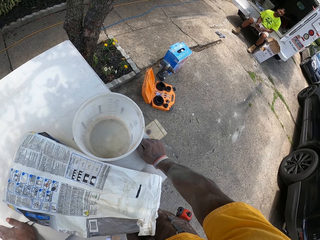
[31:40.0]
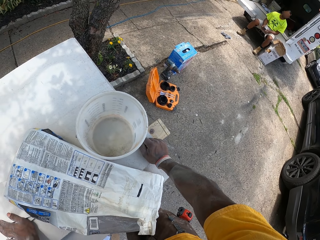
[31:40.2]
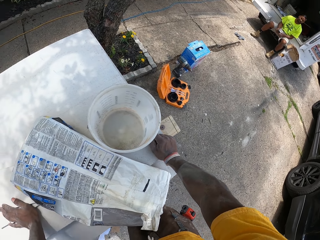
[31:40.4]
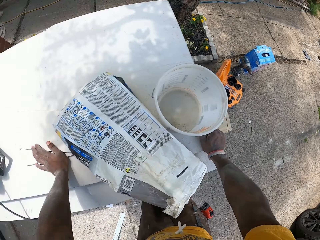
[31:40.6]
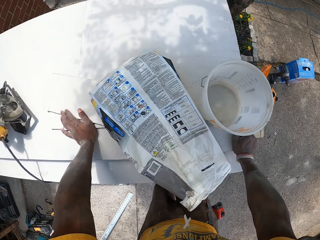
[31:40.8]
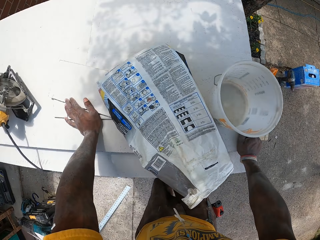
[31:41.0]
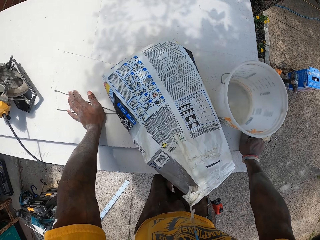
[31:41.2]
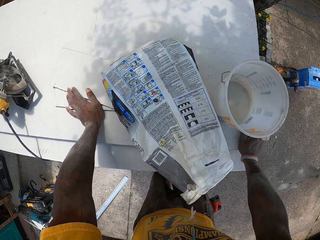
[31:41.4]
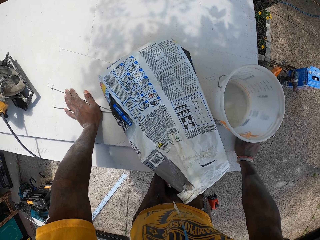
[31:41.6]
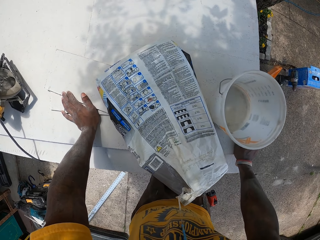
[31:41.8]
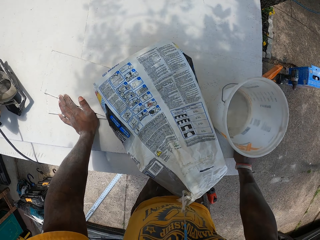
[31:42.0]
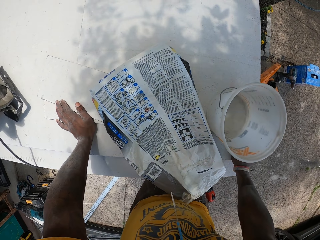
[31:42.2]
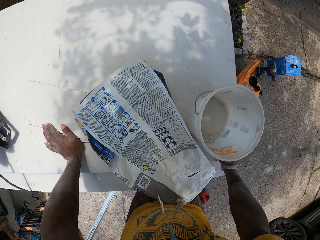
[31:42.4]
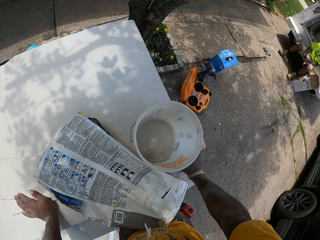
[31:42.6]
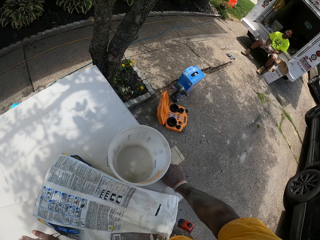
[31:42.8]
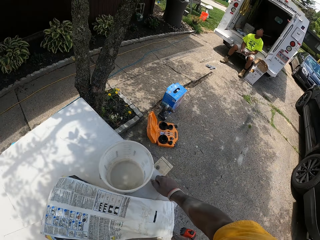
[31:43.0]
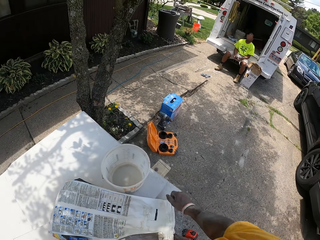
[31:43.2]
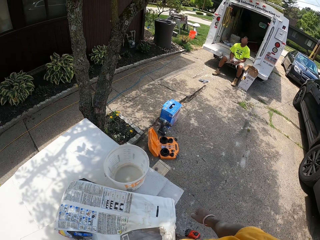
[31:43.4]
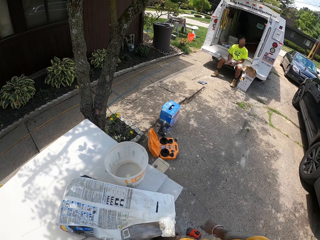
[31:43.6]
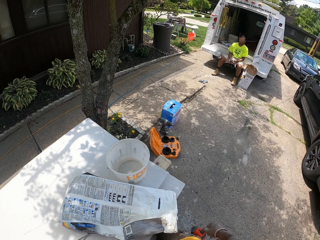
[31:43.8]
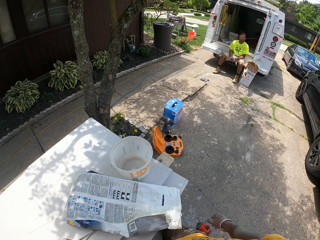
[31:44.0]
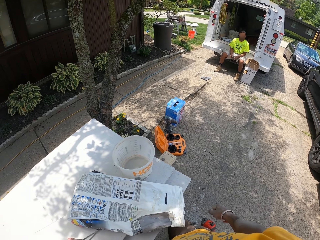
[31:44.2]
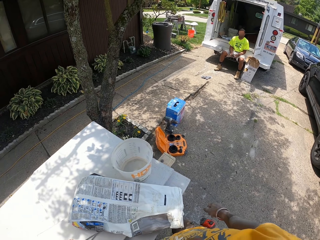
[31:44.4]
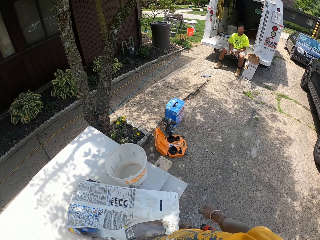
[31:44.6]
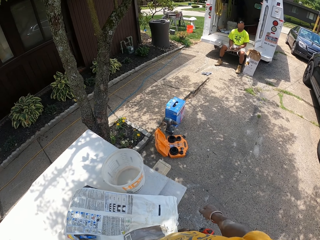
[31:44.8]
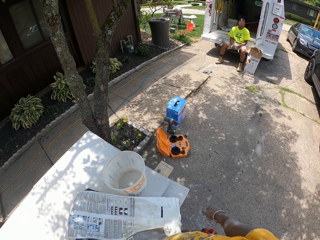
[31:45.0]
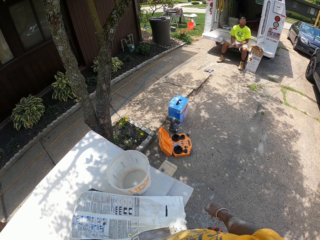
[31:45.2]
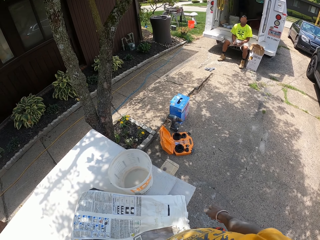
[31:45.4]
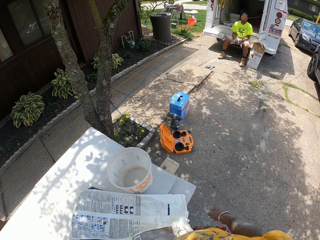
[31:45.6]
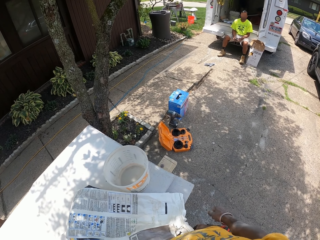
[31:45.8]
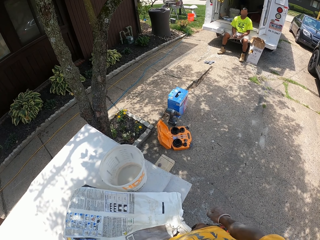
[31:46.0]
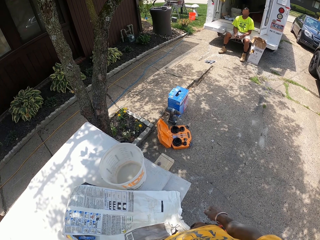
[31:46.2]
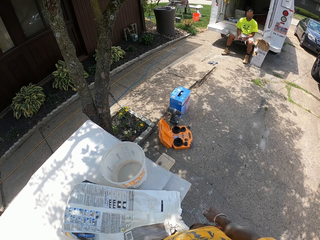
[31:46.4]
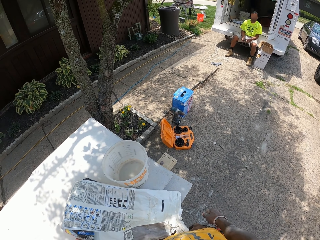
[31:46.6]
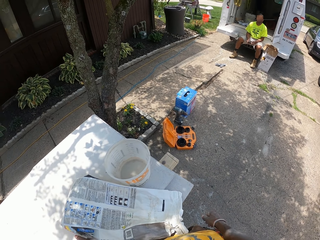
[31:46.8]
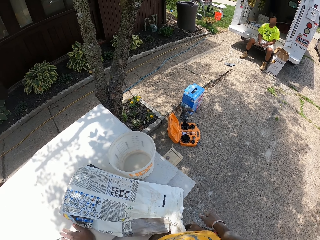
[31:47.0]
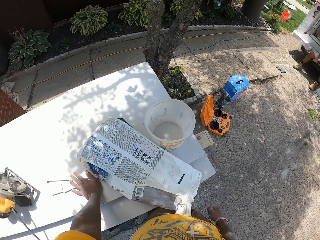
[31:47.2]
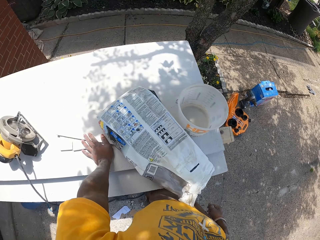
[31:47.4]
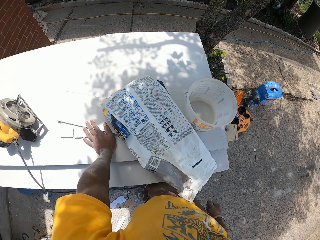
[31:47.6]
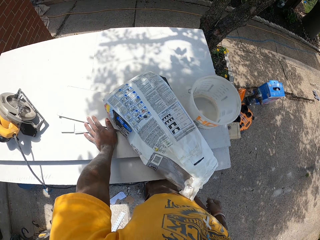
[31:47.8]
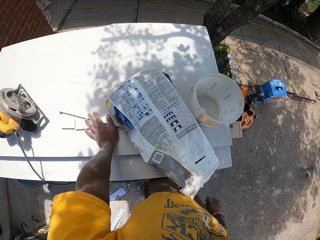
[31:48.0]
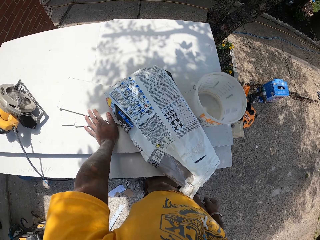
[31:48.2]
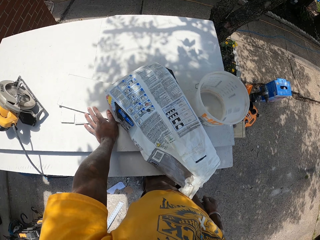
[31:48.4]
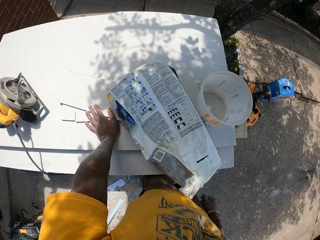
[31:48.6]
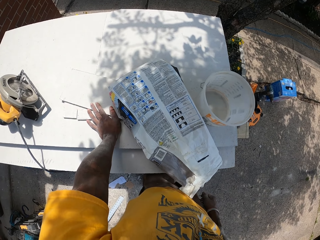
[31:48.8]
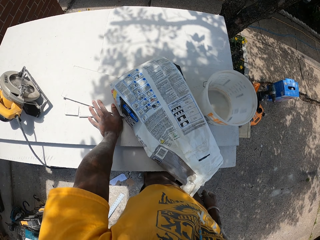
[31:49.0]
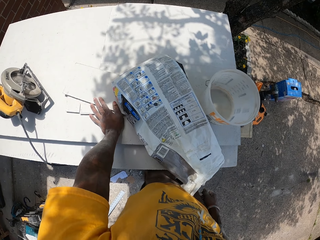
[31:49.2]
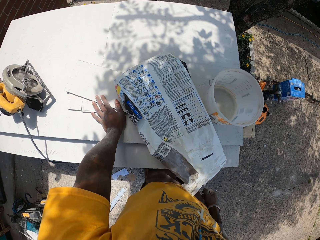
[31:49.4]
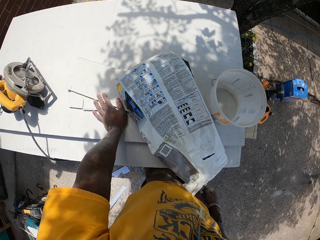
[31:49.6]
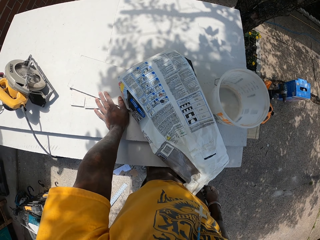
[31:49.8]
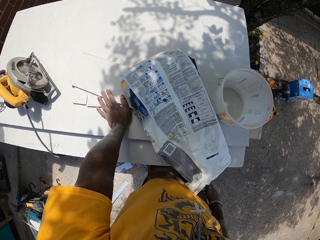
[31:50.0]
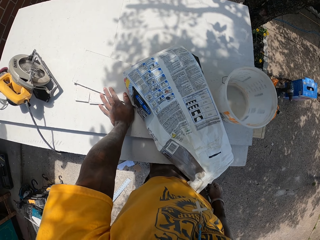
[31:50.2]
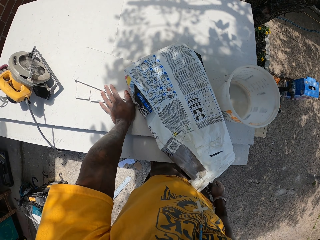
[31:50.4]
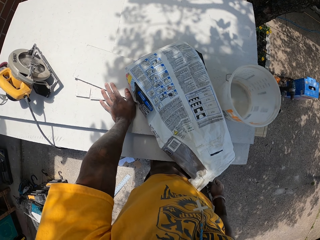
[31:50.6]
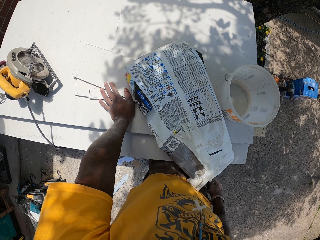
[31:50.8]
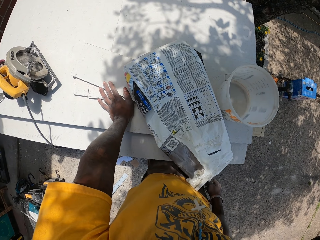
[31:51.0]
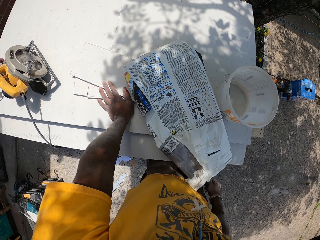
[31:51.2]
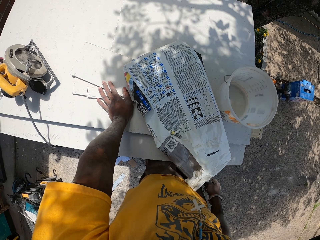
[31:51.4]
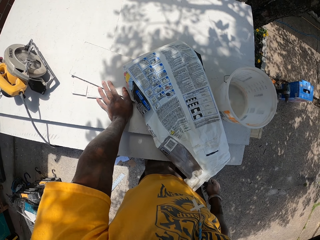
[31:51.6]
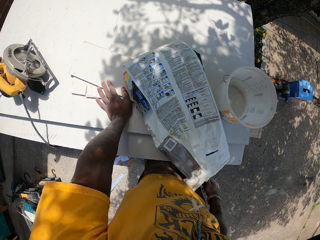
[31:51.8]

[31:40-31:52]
The camera wearer looks around the compound. They look around the compound again. They stare at the nylon paper bag on the table.

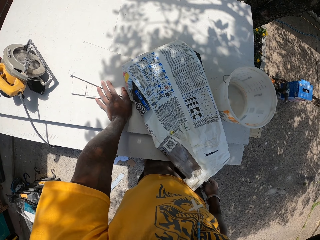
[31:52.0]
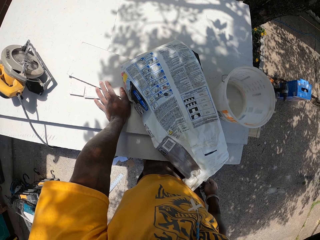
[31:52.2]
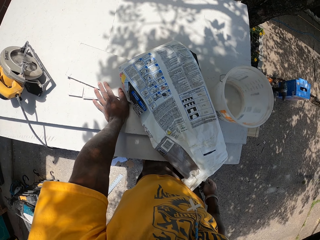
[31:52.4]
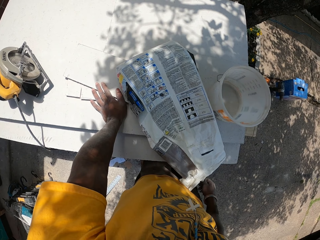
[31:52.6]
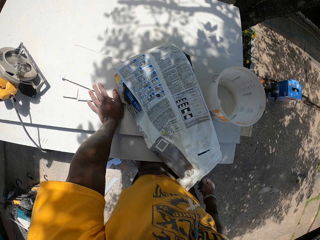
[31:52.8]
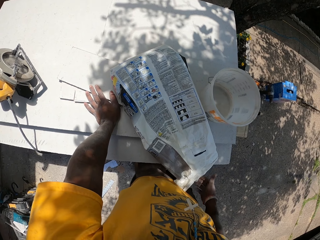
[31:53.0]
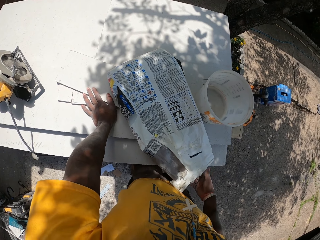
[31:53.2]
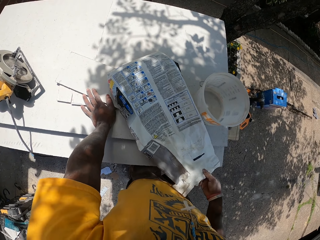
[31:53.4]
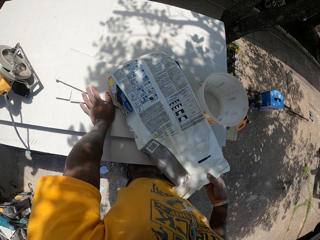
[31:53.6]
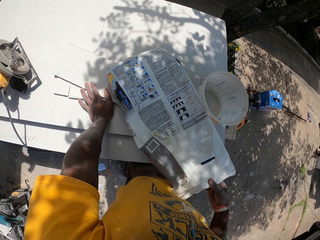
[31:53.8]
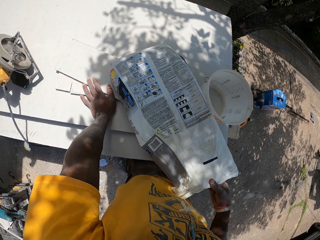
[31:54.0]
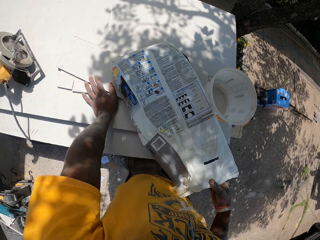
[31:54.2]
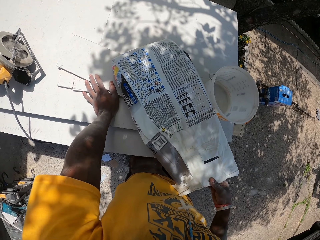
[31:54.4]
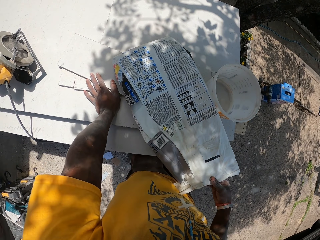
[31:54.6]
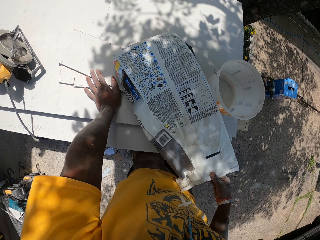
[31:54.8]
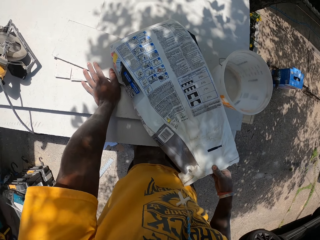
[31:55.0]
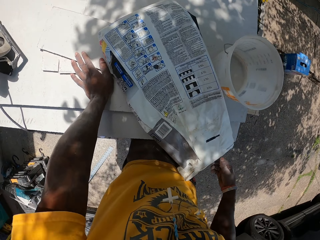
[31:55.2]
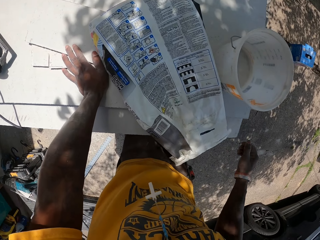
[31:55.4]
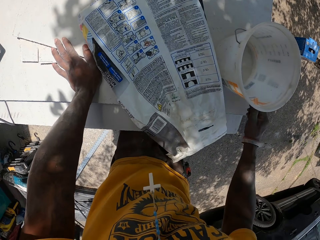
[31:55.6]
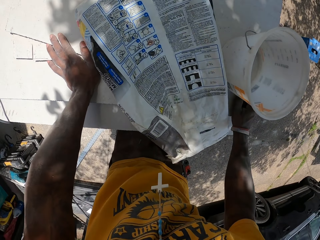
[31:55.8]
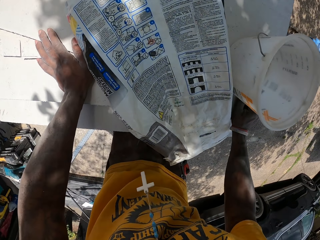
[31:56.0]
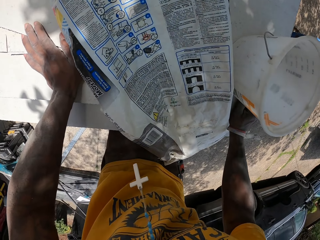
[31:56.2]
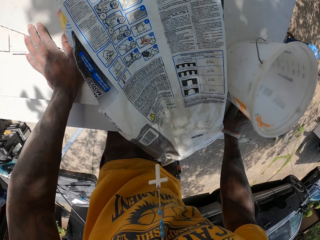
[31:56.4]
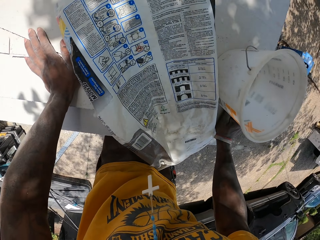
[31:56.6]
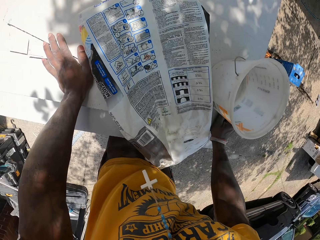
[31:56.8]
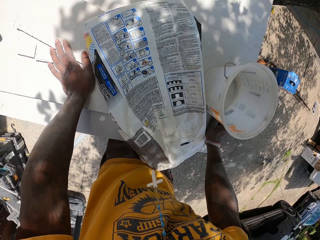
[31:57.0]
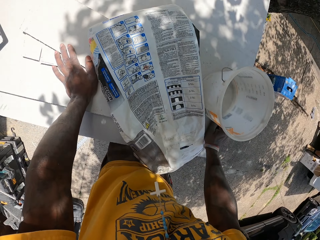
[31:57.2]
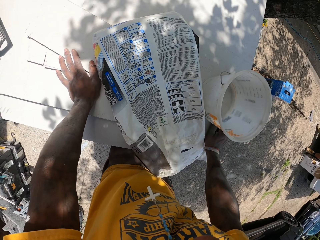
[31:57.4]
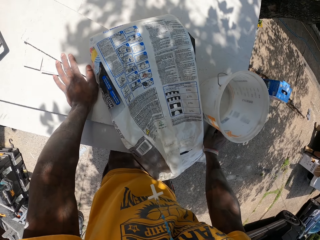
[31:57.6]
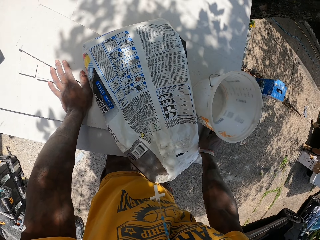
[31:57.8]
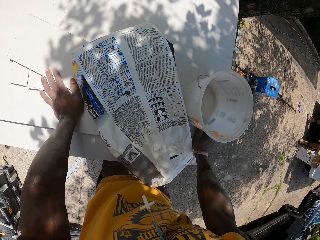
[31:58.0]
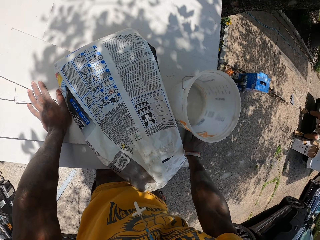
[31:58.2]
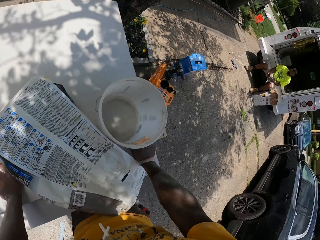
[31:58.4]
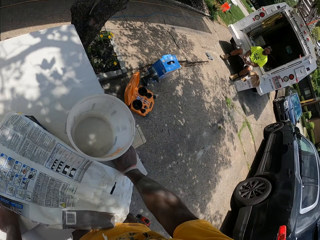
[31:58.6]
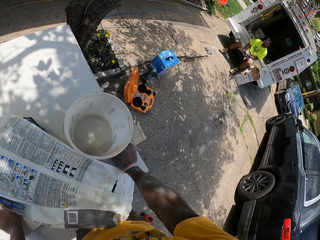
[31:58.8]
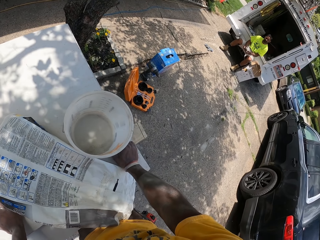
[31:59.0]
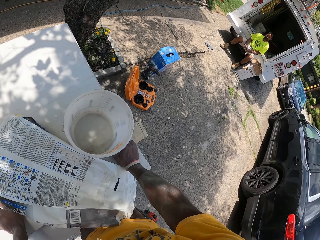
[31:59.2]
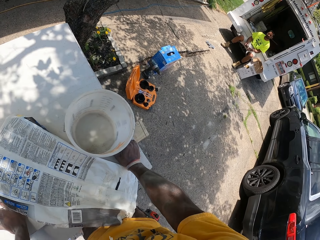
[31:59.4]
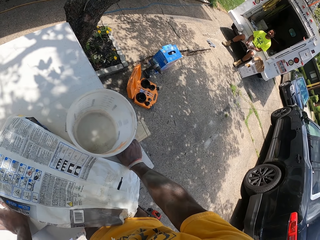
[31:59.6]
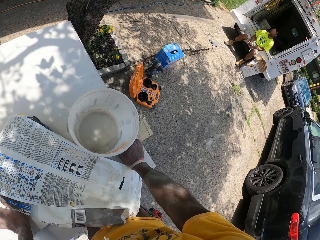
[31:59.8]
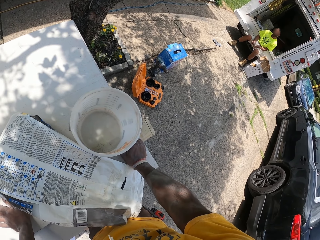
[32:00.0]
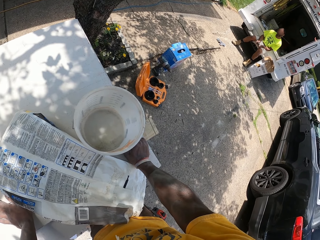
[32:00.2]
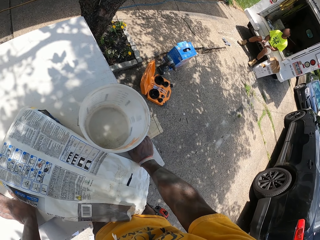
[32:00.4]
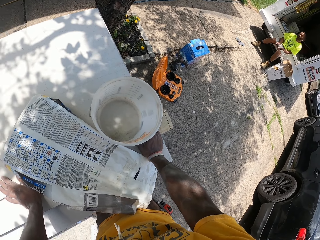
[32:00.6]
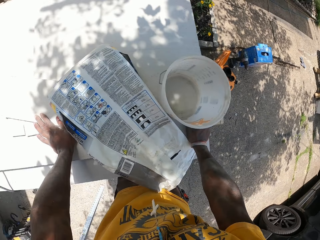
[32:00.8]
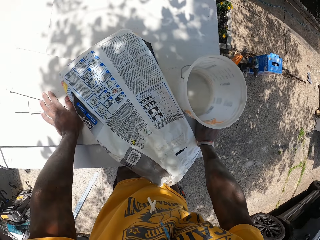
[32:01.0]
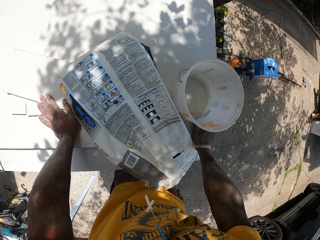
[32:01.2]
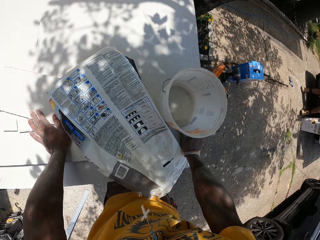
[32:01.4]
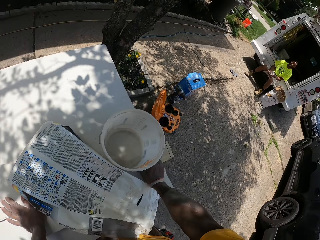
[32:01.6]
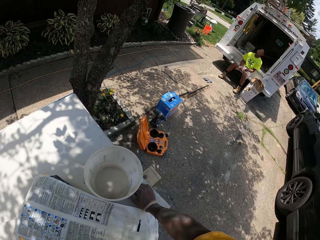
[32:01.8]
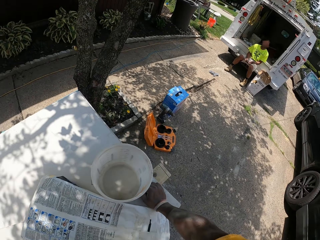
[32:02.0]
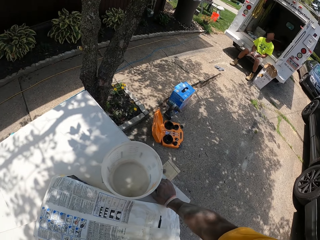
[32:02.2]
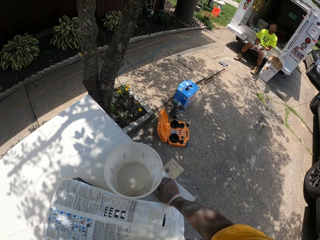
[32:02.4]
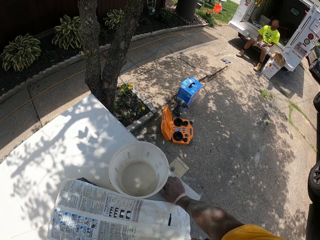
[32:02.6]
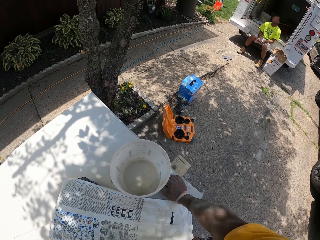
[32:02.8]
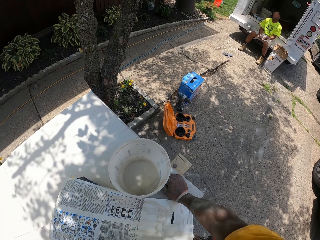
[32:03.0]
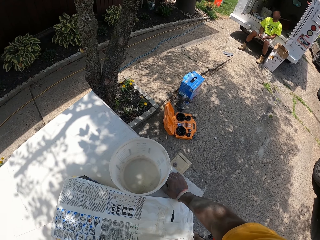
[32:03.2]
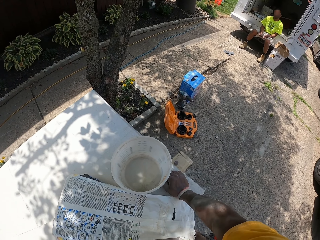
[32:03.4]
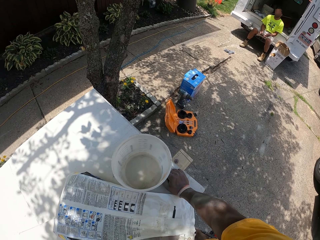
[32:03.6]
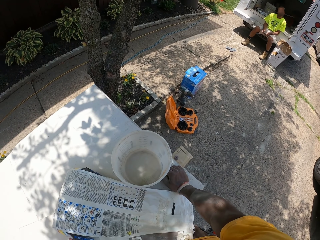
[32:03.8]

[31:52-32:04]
The camera wearer holds the nylon paper bag on the table. He stares at the nylon paper bag on the table. He puts his hand on the table. He stares at the nylon paper bag on the table. He looks around the compound. He stares at a person. He looks around the compound. He stares at the nylon paper bag on the table. He looks around the compound. He stares at the person.
